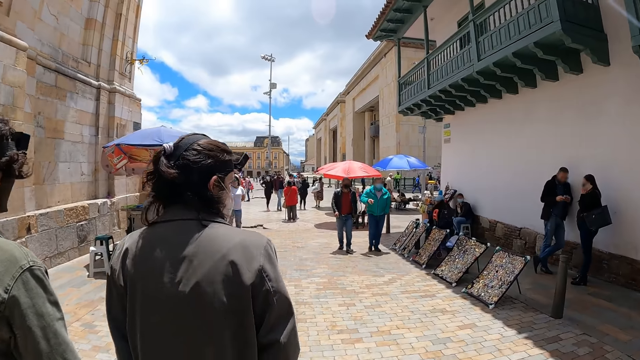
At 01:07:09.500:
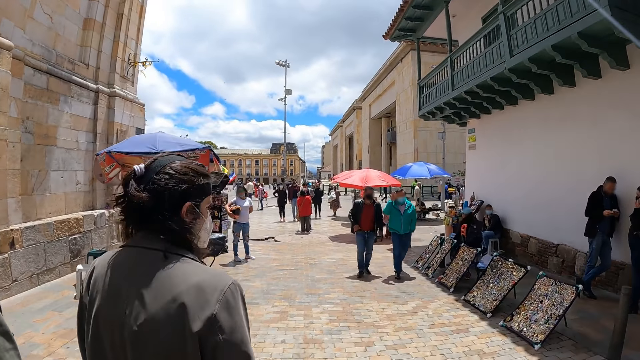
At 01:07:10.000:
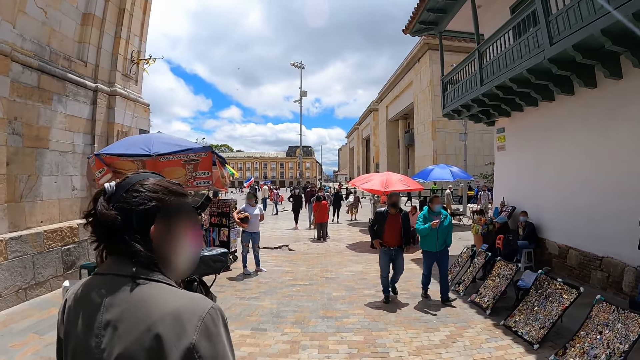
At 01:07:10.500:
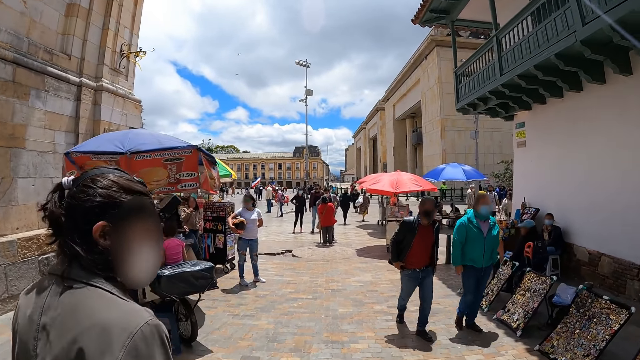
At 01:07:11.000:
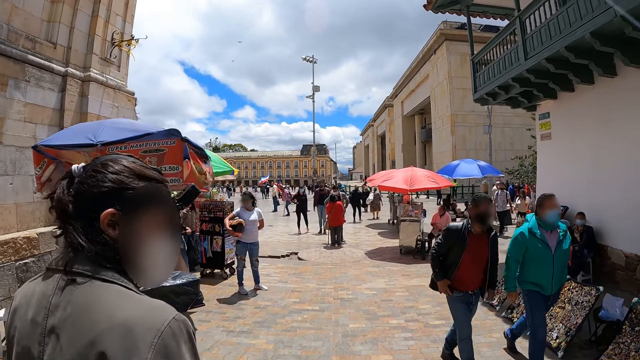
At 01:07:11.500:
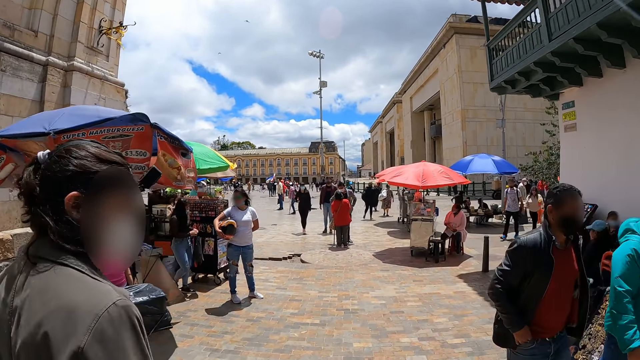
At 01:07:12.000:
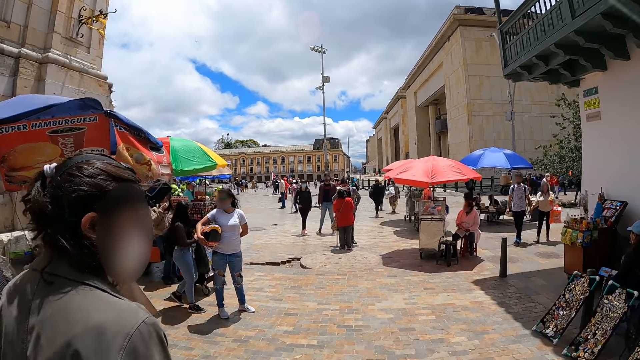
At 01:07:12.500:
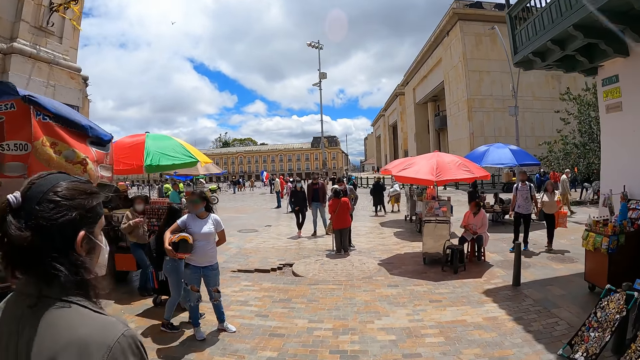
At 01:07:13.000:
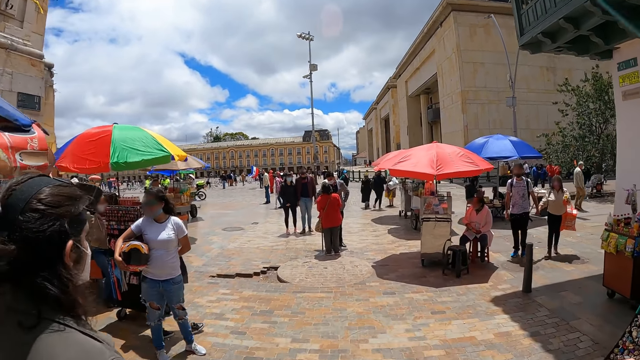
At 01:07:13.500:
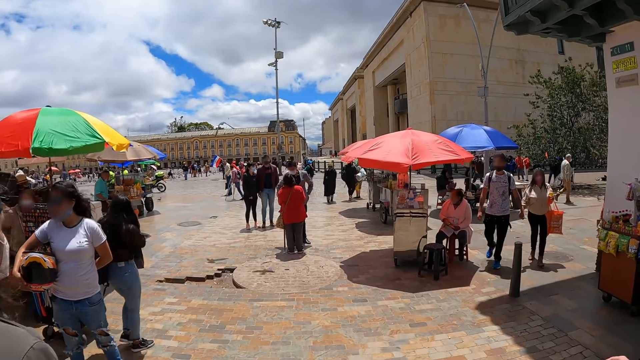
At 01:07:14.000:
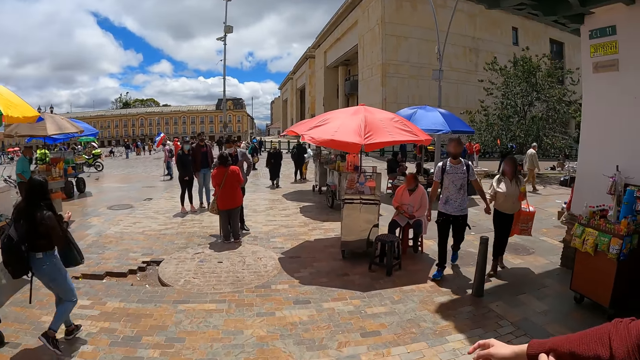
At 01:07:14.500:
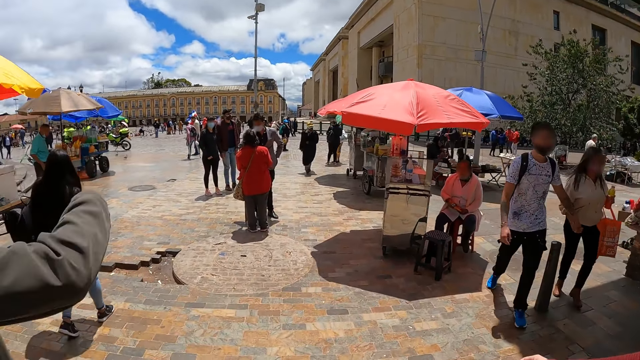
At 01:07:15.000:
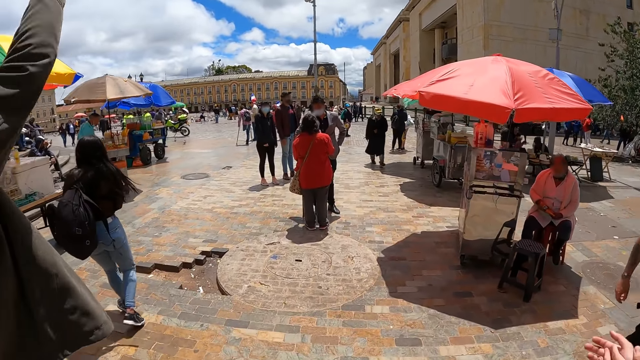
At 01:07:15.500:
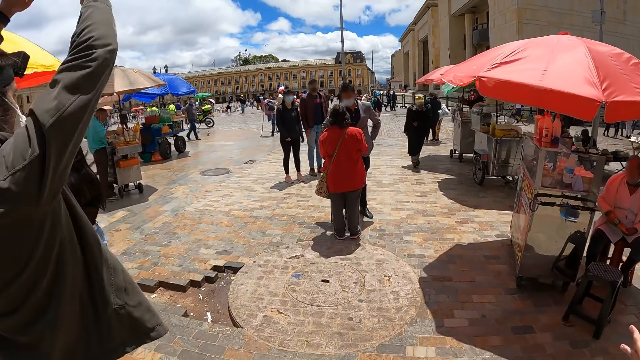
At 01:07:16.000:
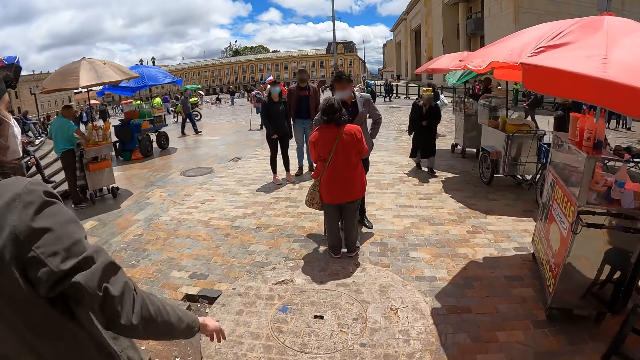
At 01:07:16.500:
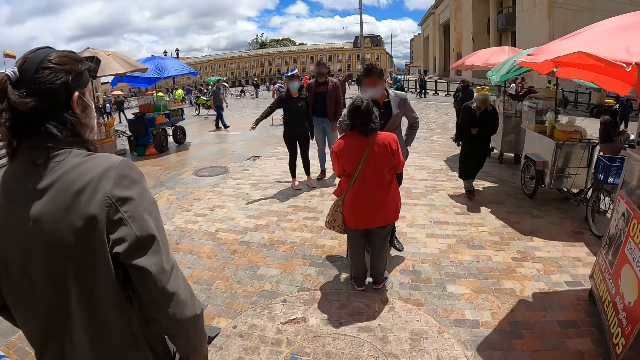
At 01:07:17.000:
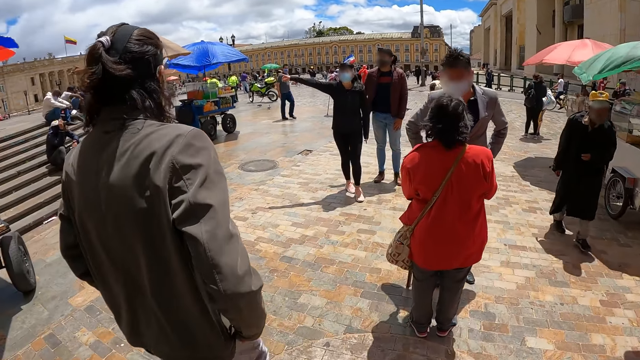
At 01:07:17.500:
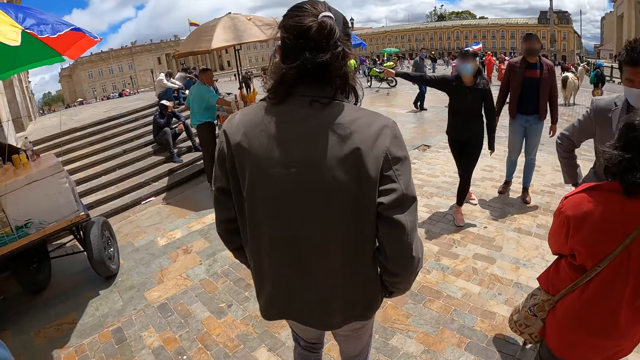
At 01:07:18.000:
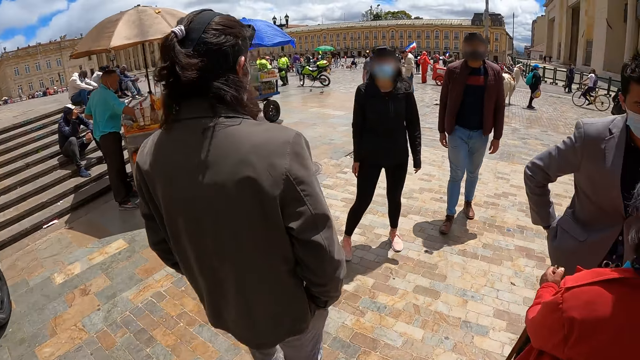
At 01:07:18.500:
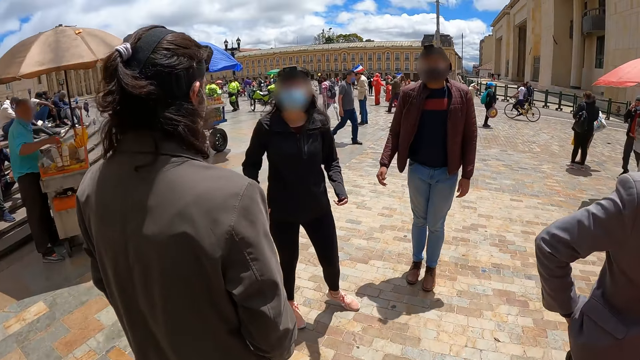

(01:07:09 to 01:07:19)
The camera wearer looks around.

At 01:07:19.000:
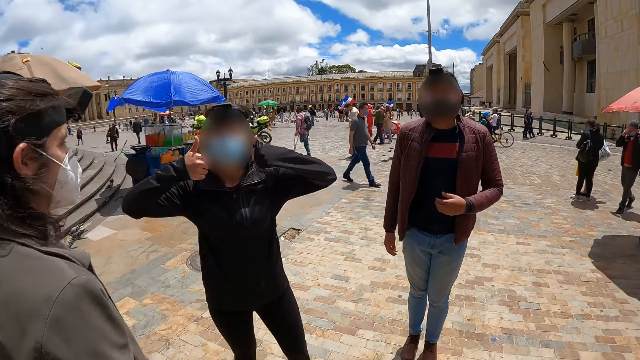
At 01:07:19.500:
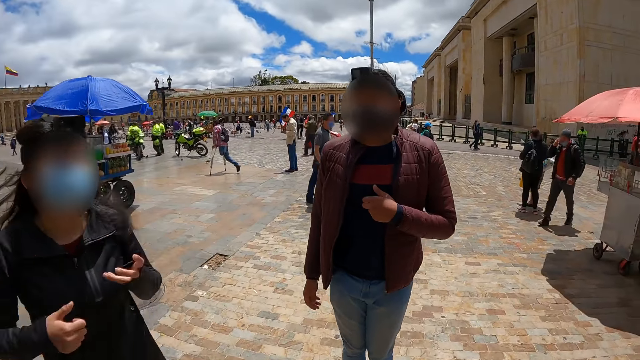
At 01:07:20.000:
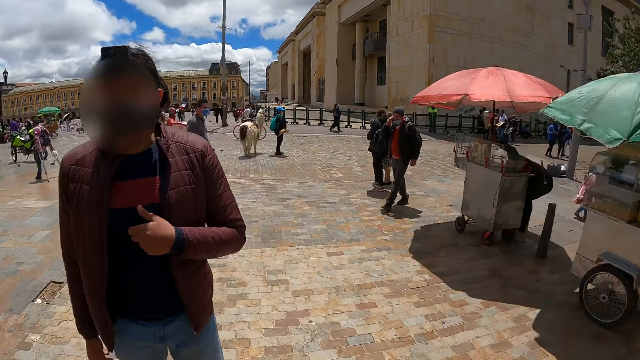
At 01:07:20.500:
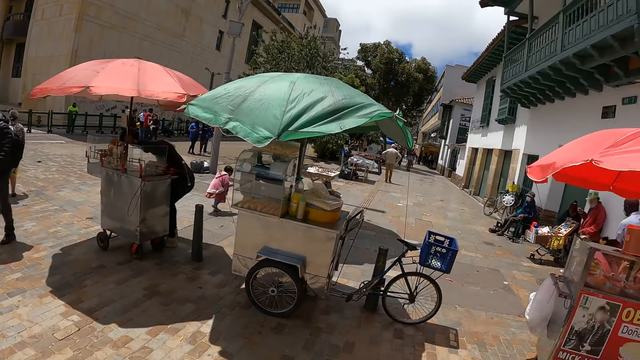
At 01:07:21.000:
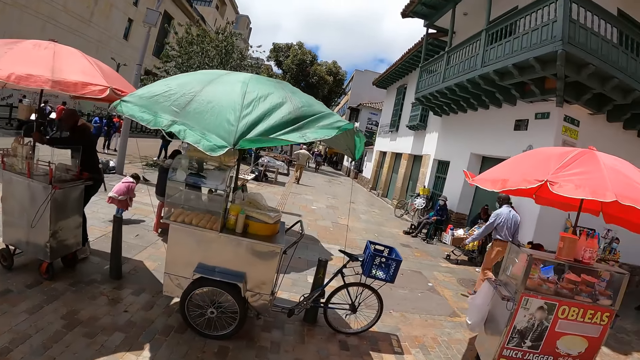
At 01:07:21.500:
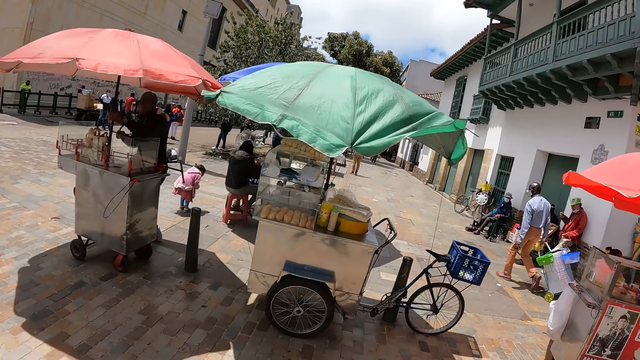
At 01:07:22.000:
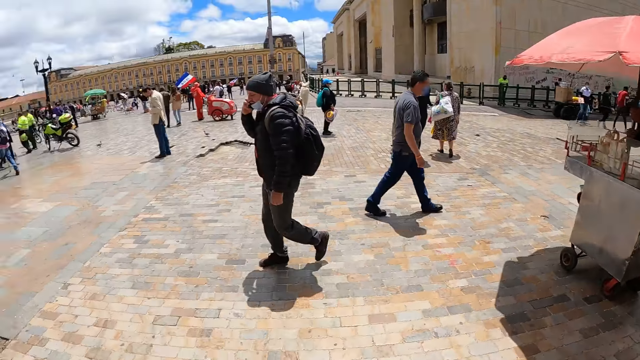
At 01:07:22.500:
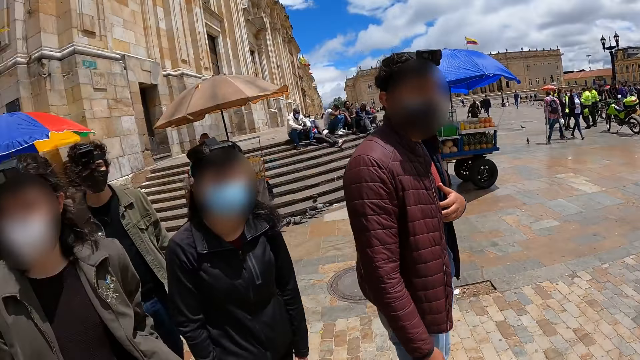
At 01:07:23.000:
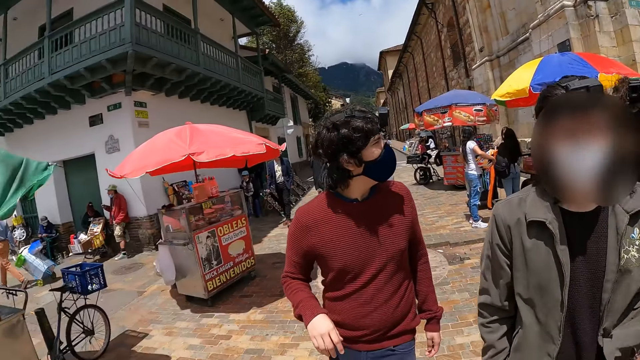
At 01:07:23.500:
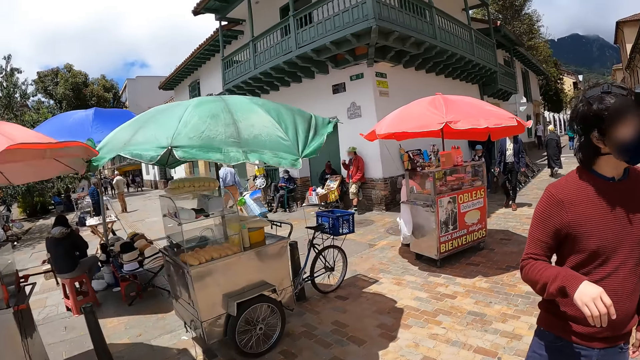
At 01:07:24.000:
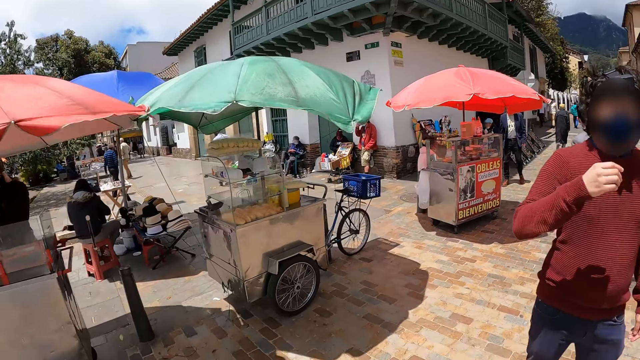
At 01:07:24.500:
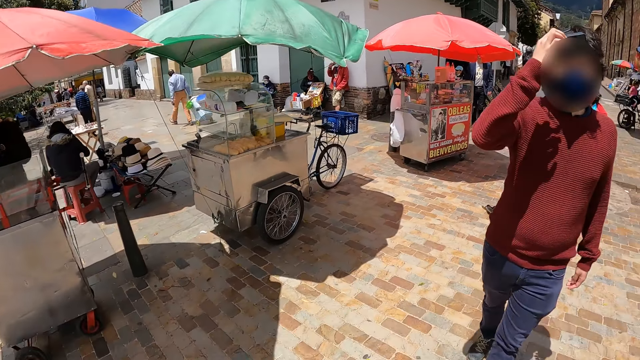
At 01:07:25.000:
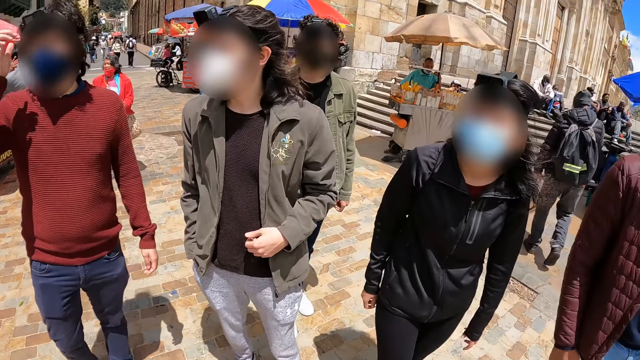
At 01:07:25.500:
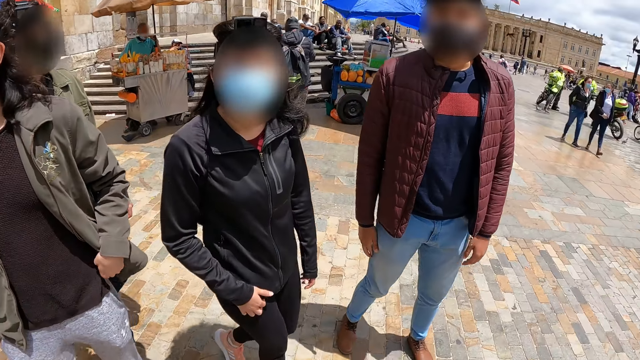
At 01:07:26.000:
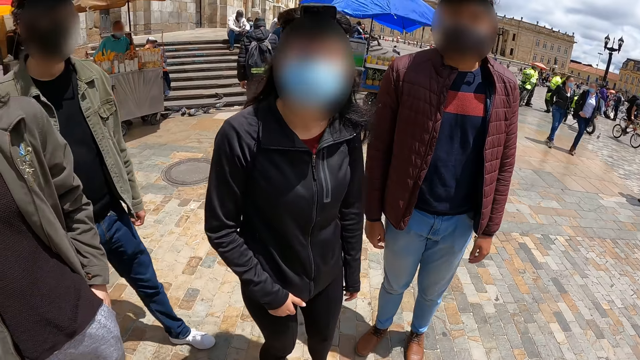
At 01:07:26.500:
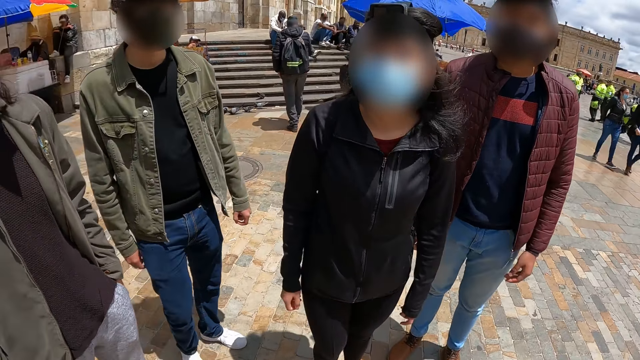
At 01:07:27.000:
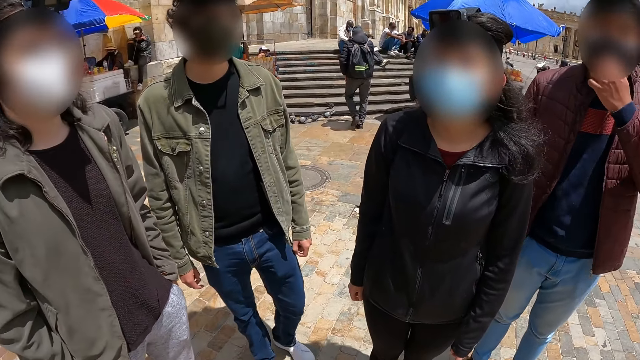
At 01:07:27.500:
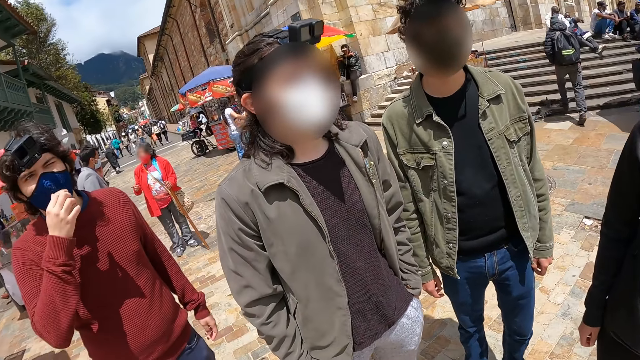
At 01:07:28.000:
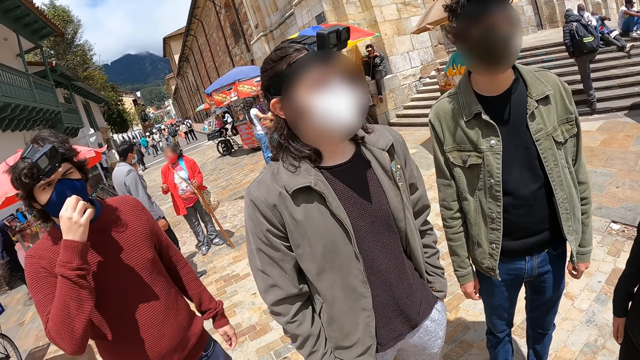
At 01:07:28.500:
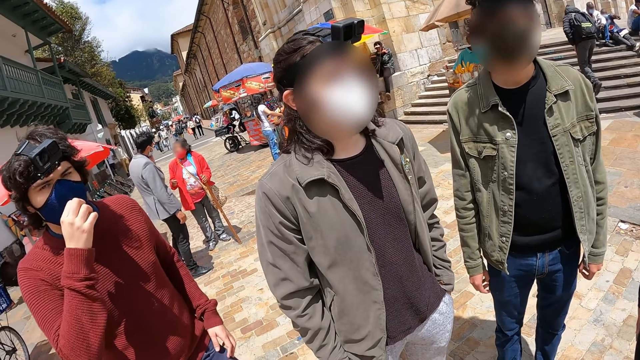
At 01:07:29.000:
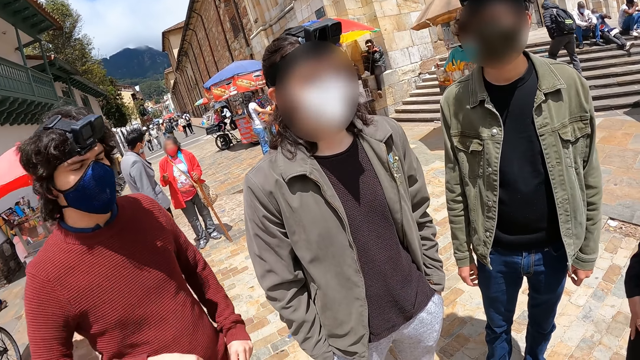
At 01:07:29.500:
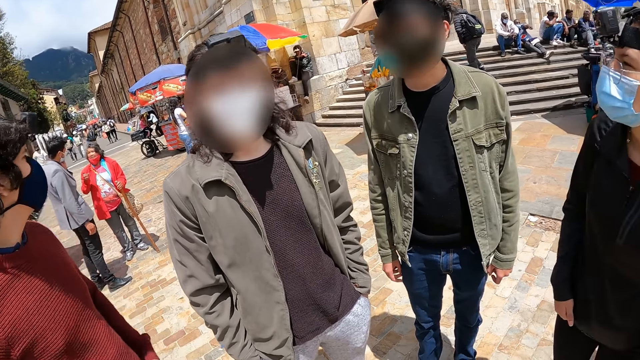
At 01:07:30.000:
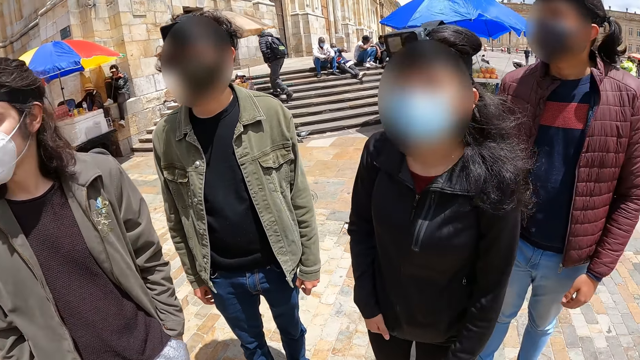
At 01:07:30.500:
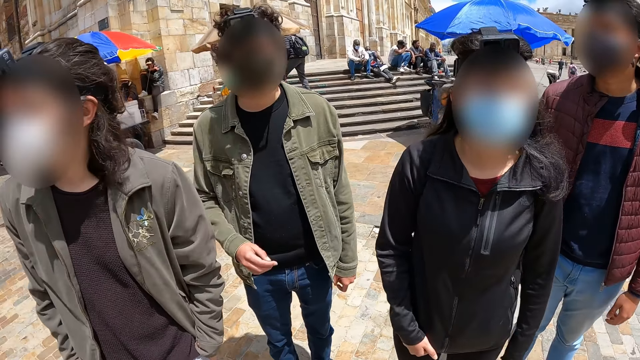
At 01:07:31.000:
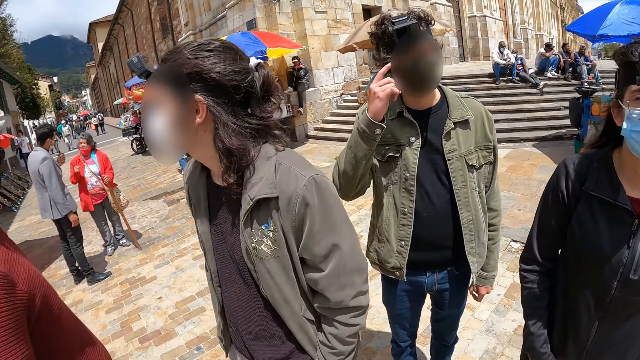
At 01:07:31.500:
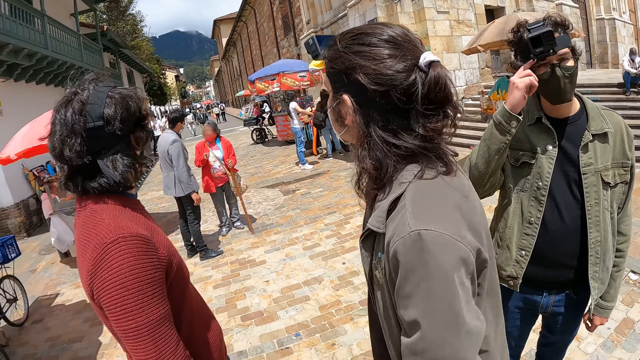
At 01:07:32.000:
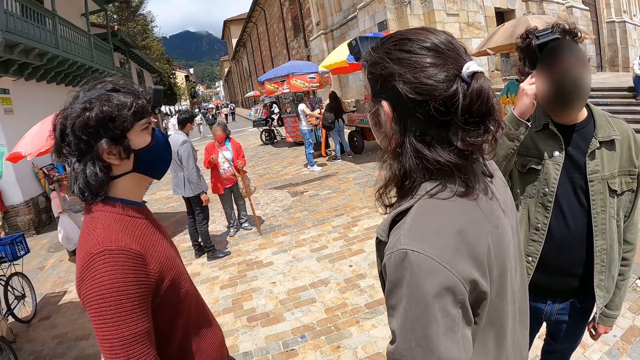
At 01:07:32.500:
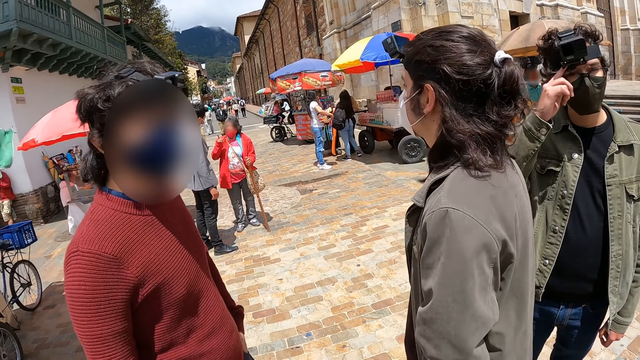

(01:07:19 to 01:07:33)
The camera wearer looks around. They turn around. They stare at a woman. They stare at a man. They look around.
